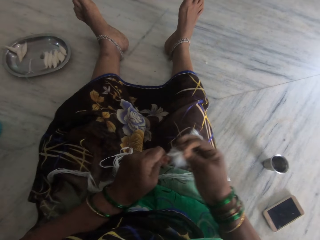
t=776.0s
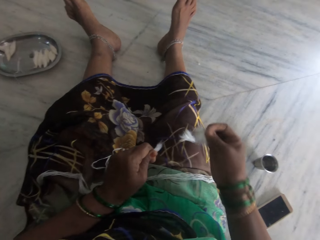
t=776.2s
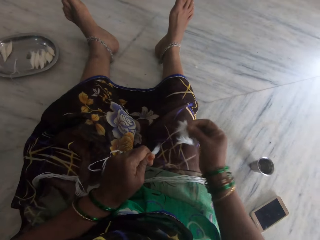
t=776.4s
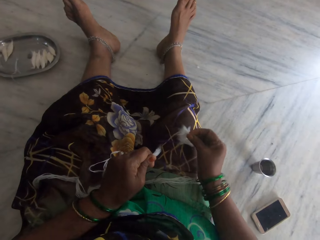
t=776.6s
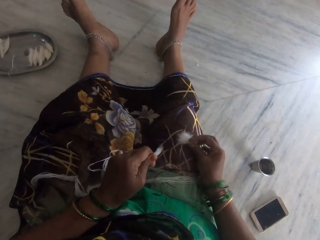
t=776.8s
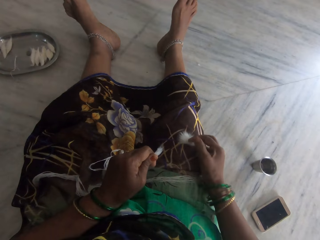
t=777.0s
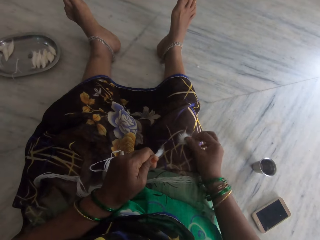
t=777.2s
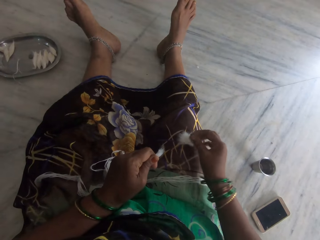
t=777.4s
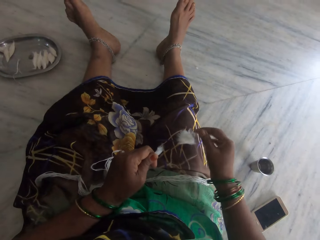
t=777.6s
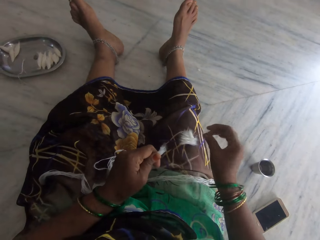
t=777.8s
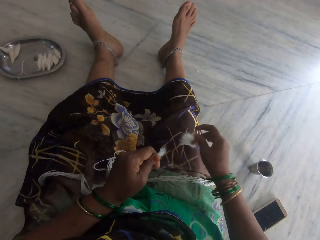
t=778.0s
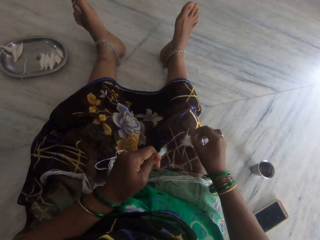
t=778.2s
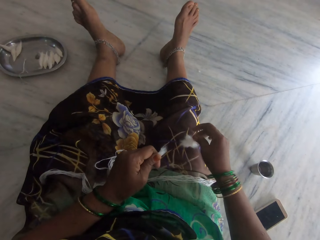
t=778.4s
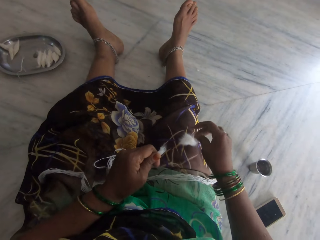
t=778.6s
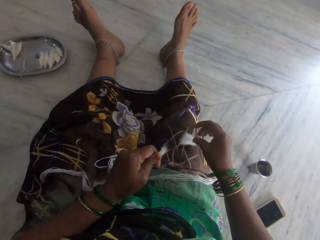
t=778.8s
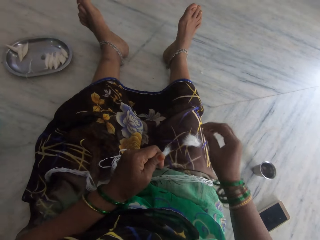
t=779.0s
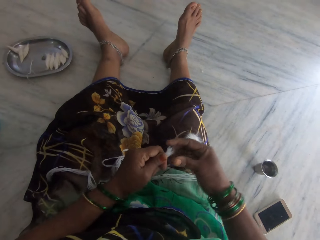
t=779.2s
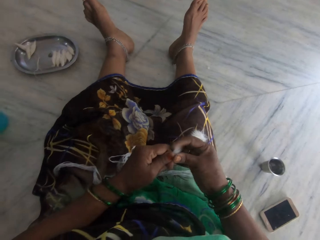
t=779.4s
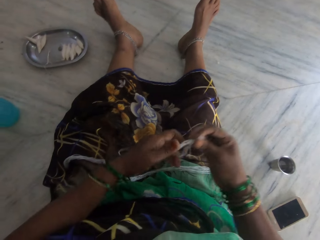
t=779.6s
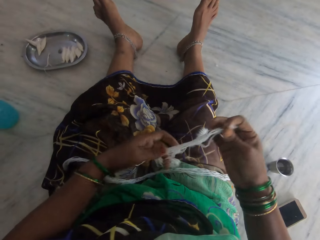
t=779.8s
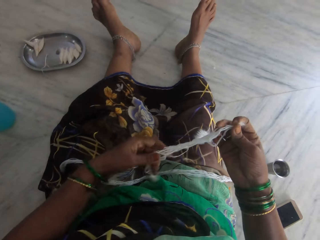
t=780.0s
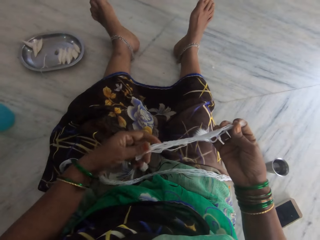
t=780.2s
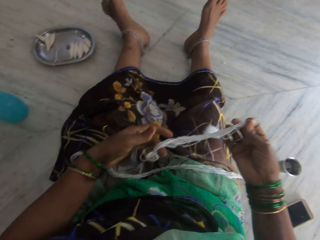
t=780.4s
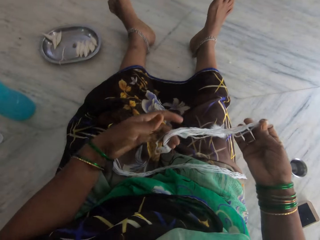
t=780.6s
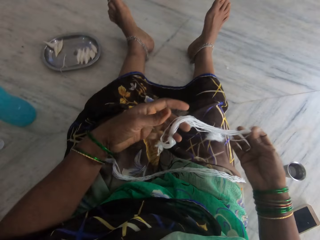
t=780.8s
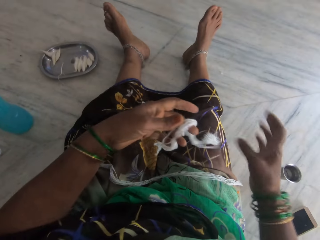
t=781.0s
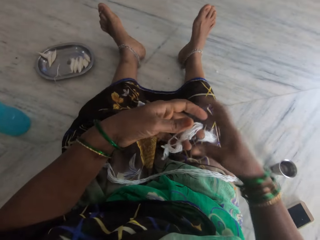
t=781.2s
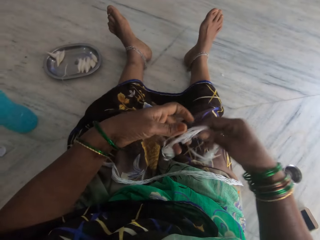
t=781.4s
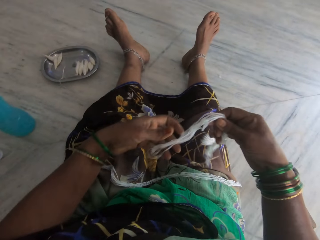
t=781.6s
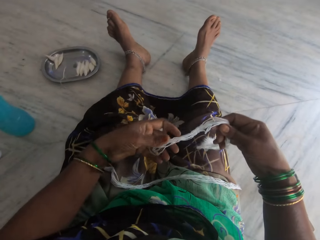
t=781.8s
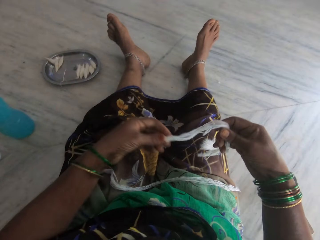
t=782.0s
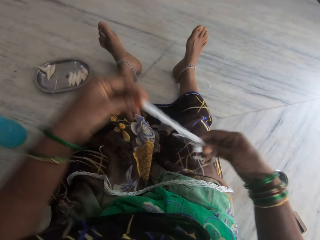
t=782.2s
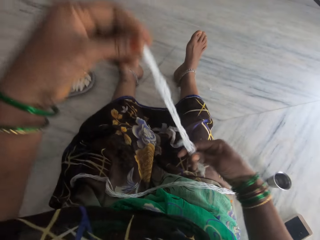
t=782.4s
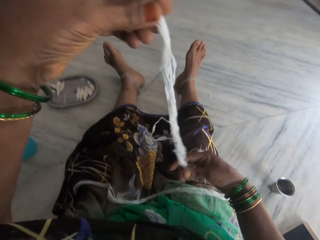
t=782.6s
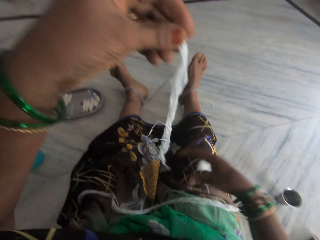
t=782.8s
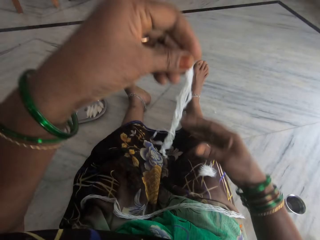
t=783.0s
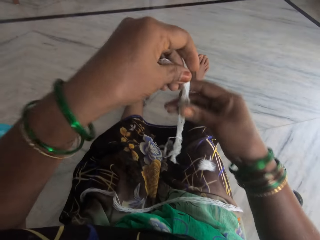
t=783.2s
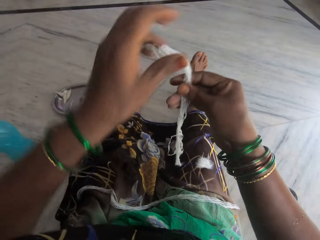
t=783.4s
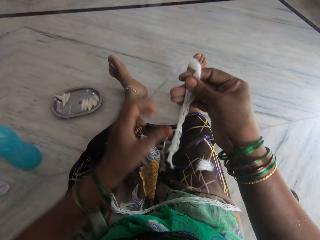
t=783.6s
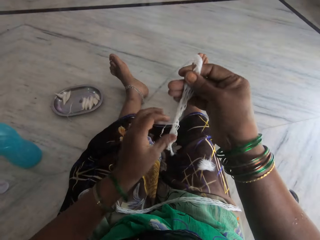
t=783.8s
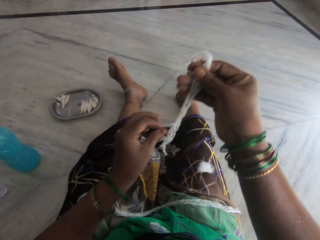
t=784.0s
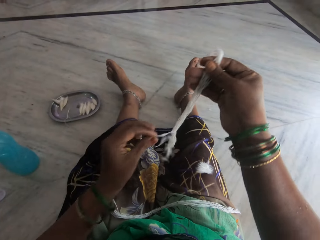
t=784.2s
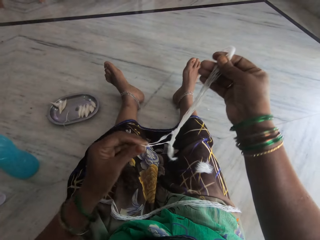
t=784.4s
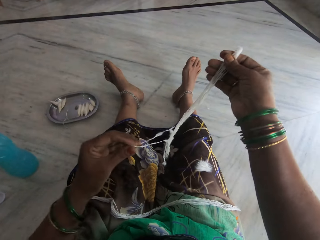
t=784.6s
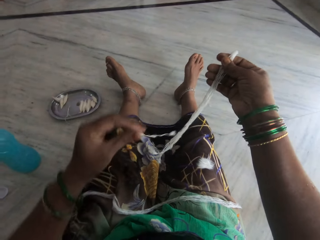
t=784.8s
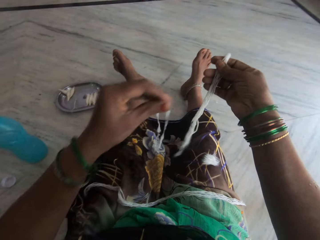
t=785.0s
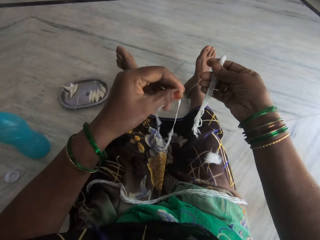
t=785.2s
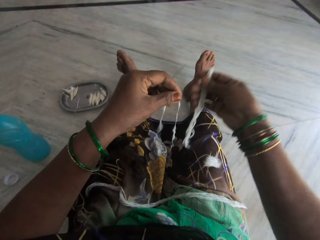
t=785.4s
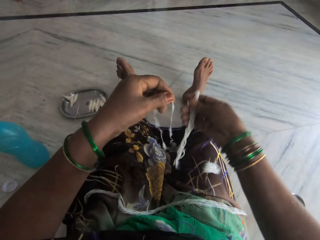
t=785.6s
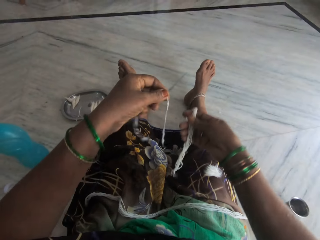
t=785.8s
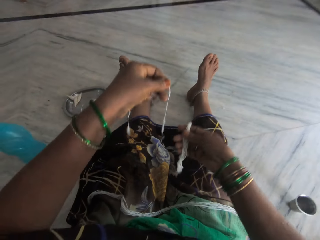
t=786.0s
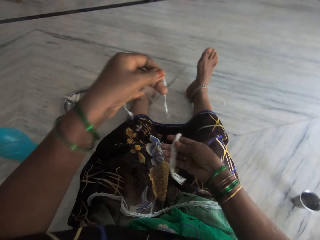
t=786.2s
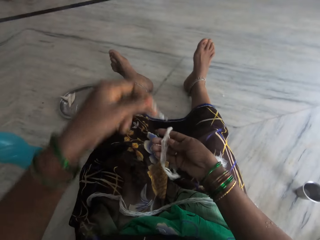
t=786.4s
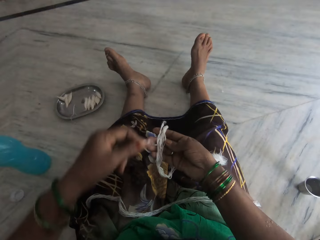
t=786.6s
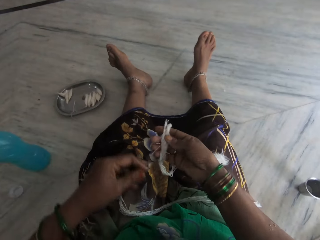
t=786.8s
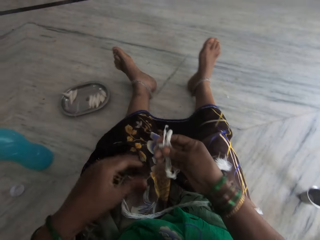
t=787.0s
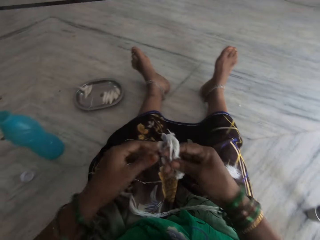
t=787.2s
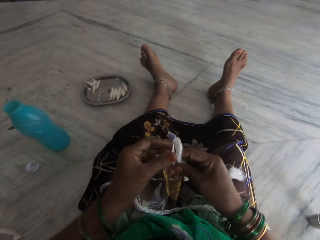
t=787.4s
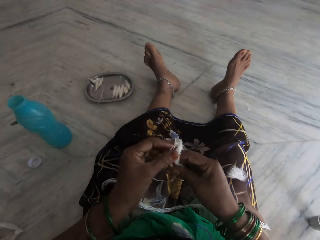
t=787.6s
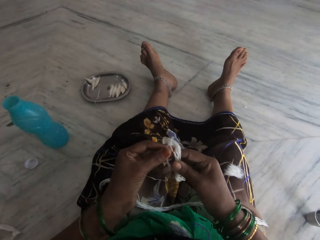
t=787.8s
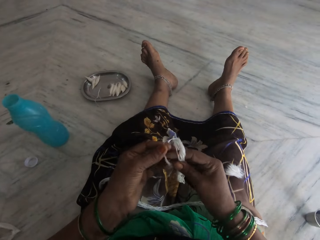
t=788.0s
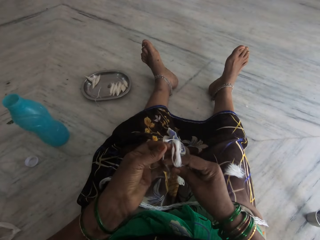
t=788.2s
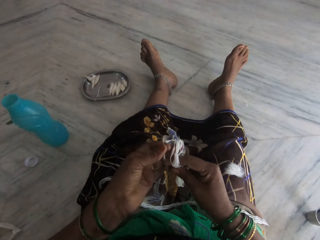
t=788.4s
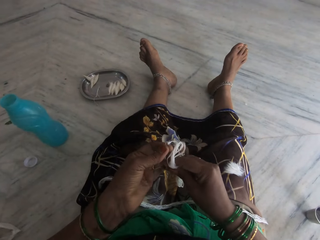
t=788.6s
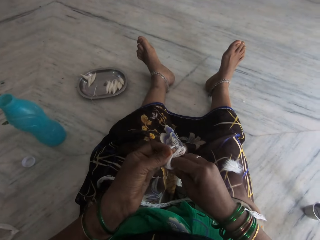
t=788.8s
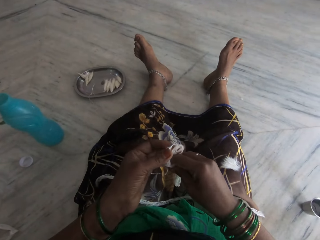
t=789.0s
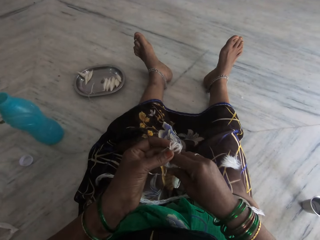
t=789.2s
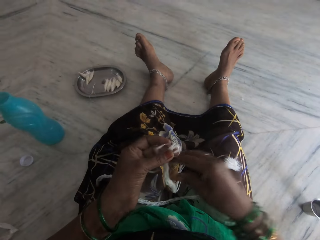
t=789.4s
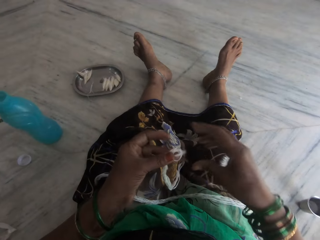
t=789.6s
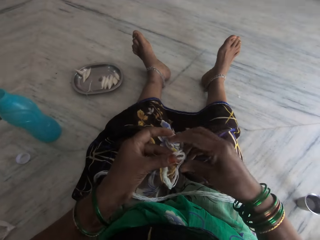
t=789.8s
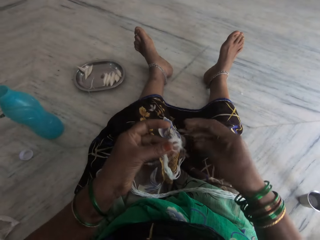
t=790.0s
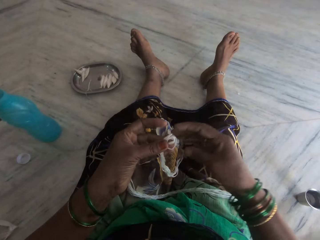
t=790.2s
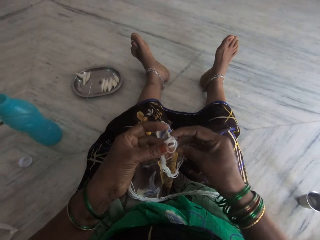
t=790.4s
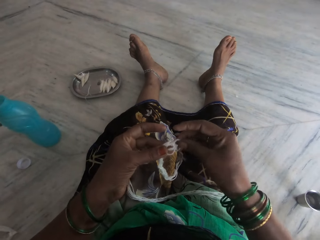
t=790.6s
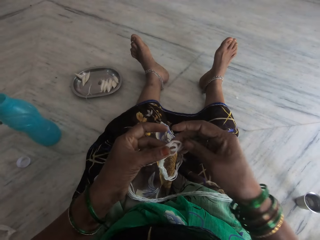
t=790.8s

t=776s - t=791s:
The camera wearer puts pieces of sisal fibers on the lap. They hold the sisal fibers. They lift the sisal fibers. They arrange the threads. They remove threads of the sisal fibers. They put the sisal fibers together.

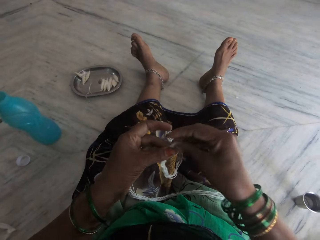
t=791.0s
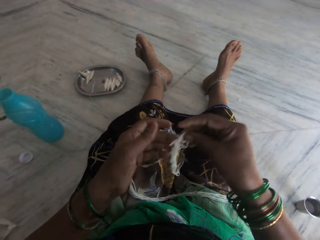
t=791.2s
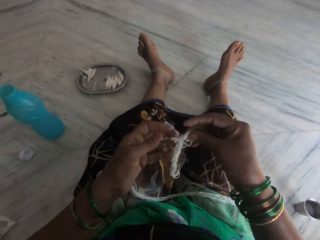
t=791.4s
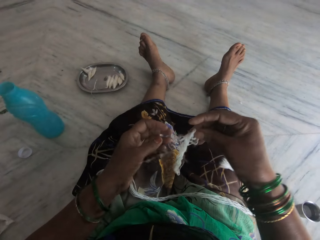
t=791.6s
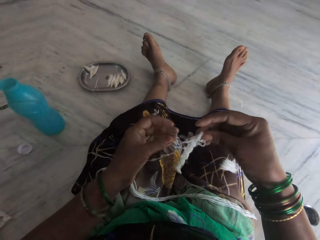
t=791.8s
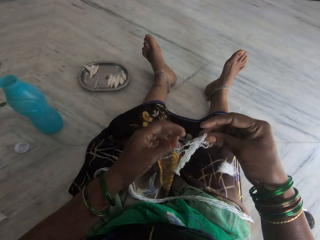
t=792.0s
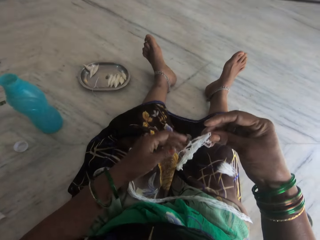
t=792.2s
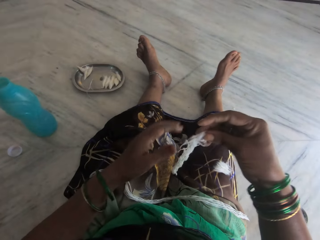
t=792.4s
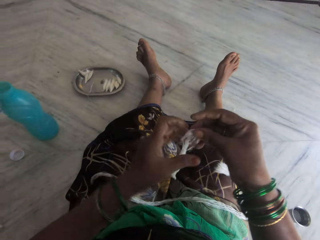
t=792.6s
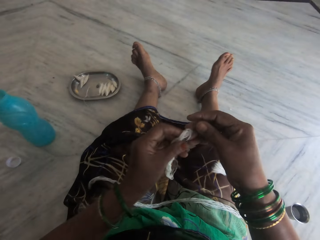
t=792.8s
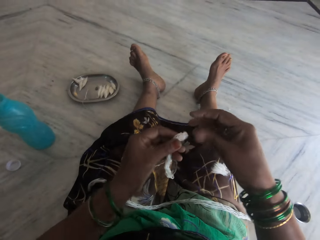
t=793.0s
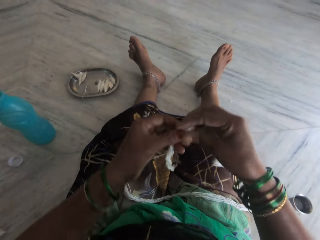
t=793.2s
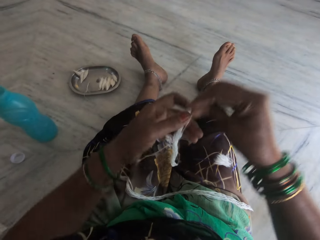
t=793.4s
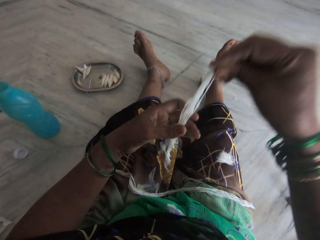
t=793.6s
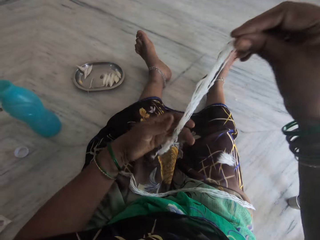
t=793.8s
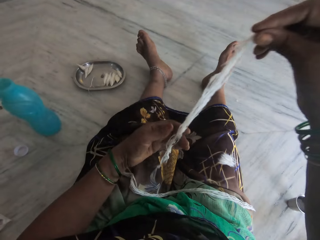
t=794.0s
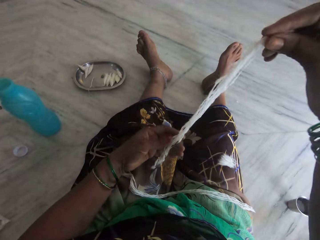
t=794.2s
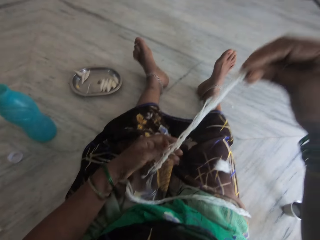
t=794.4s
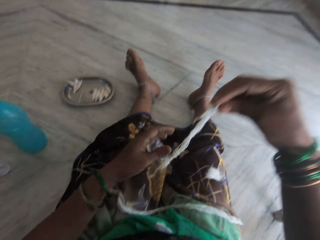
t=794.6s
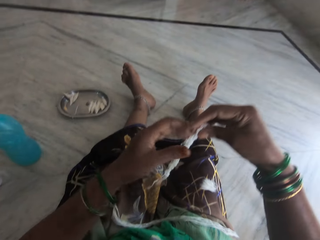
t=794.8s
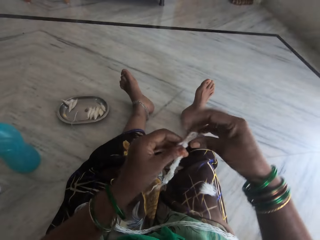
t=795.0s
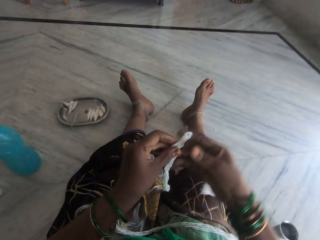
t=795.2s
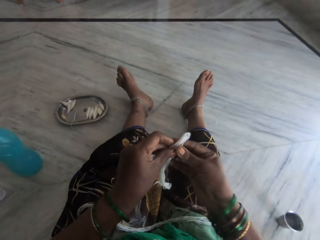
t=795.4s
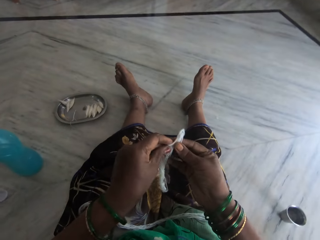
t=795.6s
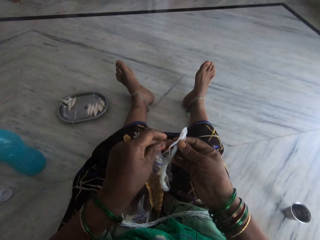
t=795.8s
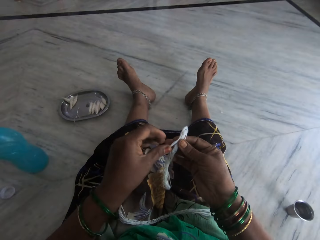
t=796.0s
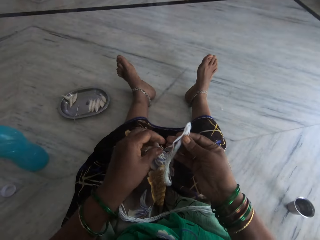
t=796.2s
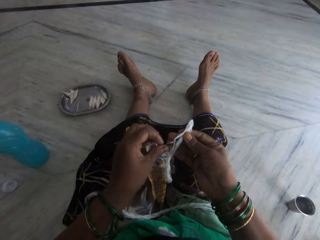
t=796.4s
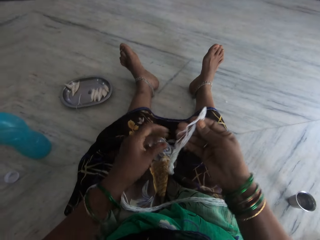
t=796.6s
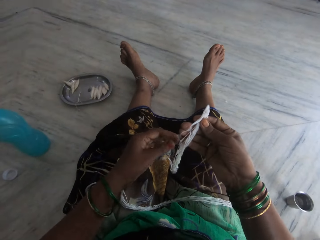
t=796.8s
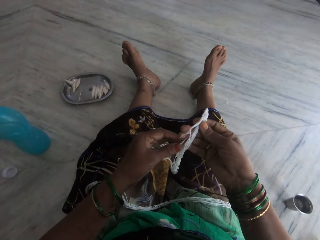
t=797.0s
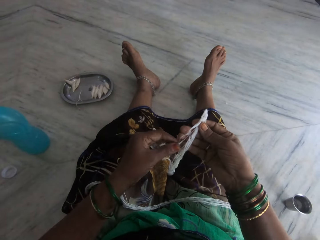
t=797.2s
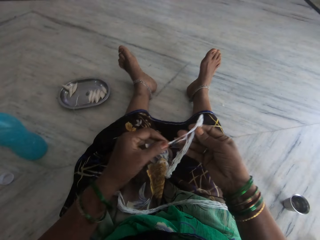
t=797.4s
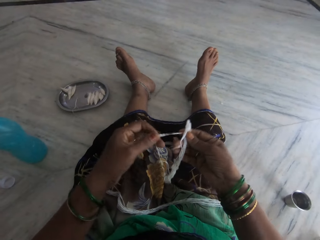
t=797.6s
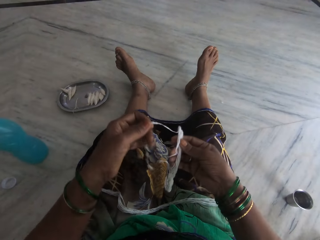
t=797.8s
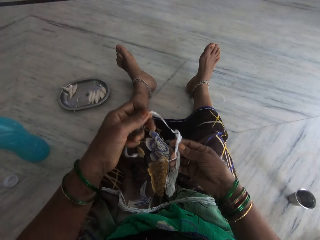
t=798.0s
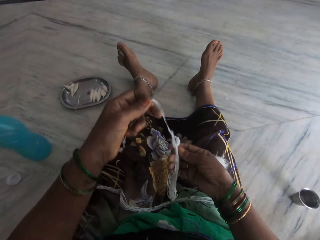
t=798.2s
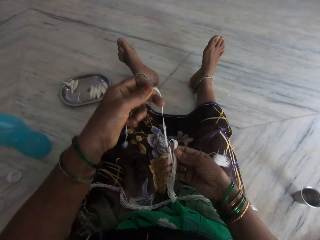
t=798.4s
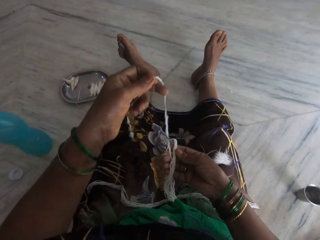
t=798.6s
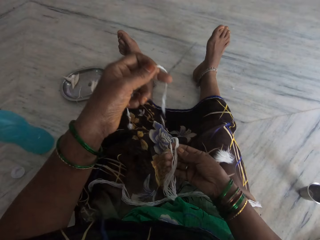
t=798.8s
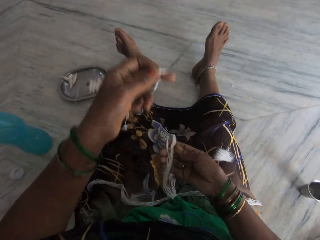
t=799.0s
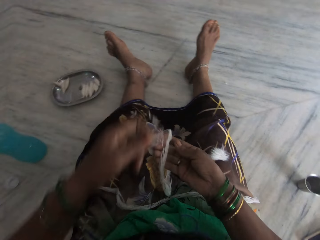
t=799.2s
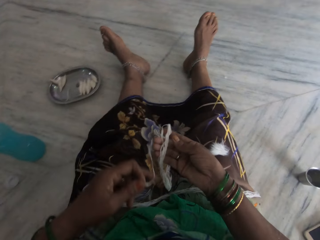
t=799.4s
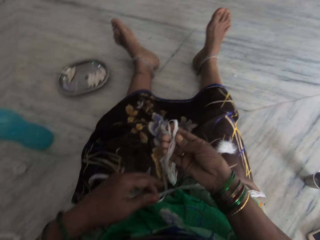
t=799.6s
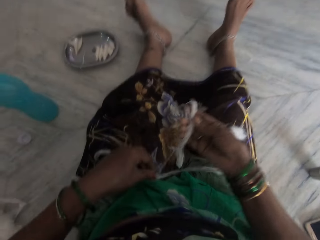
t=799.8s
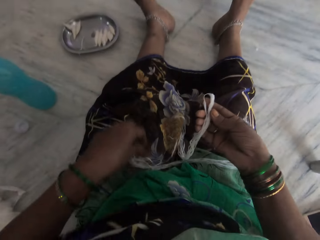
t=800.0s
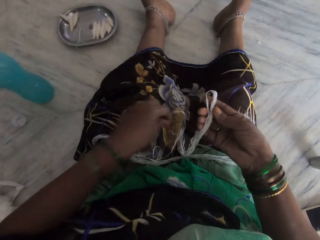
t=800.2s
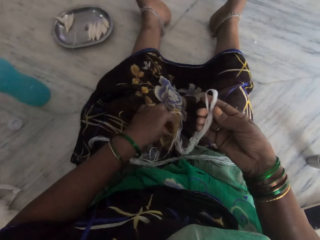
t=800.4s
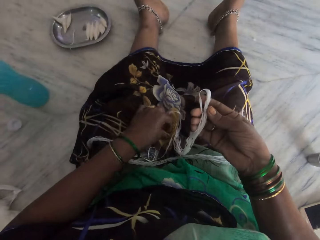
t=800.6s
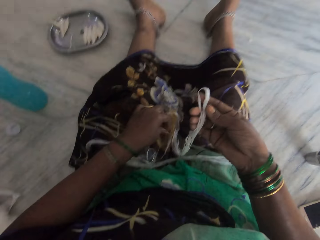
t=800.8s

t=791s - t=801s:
The camera wearer holds sisal fibers. They remove a thread of the sisal fibers.
